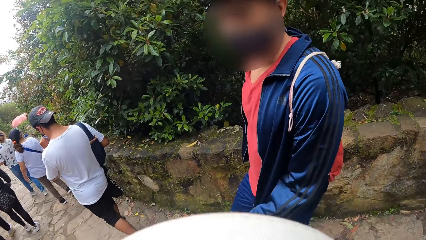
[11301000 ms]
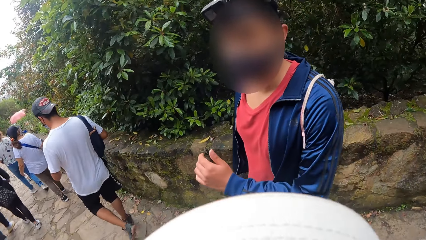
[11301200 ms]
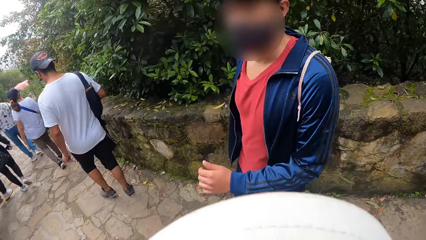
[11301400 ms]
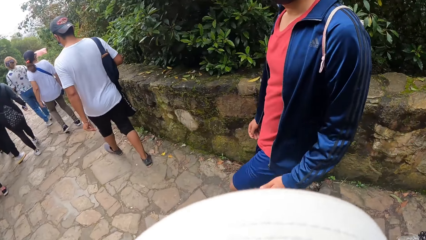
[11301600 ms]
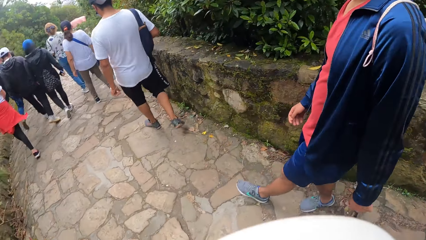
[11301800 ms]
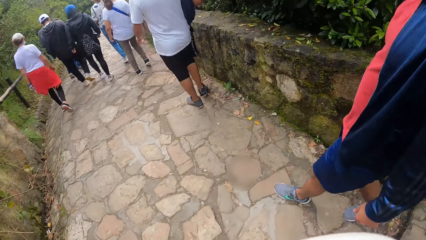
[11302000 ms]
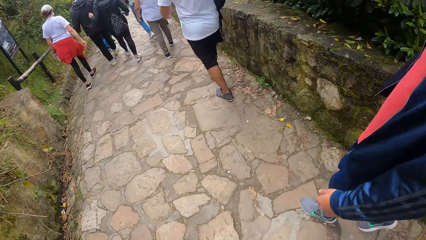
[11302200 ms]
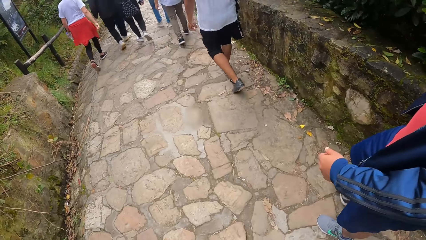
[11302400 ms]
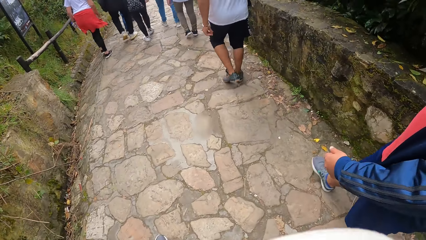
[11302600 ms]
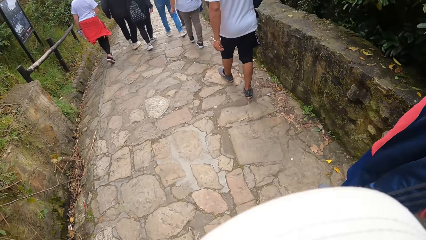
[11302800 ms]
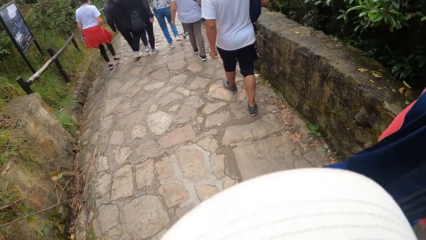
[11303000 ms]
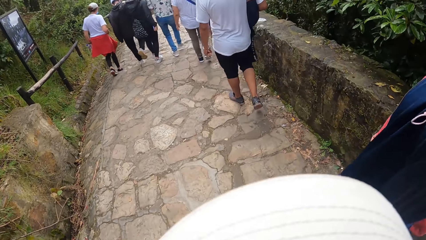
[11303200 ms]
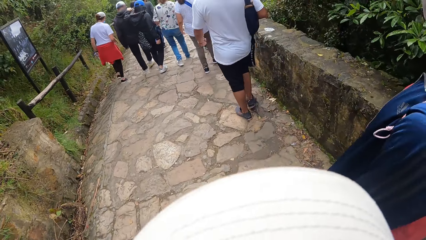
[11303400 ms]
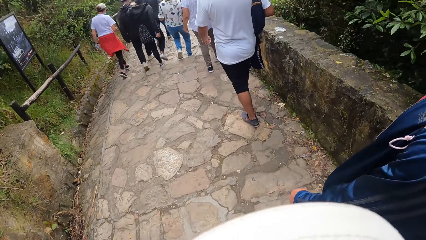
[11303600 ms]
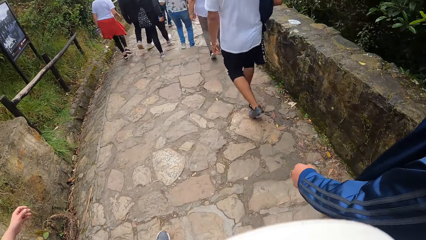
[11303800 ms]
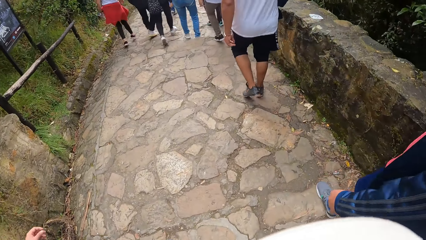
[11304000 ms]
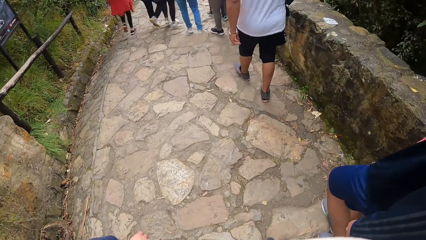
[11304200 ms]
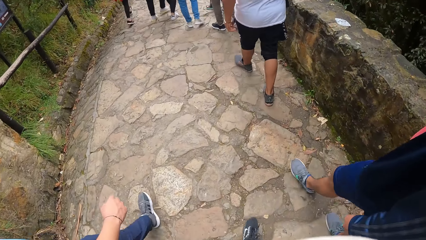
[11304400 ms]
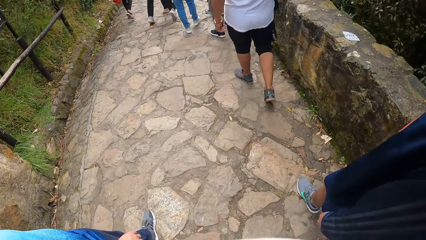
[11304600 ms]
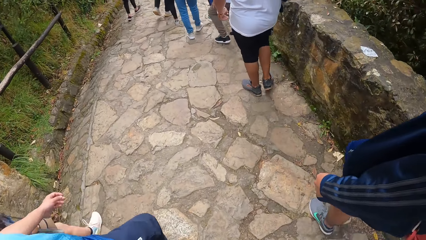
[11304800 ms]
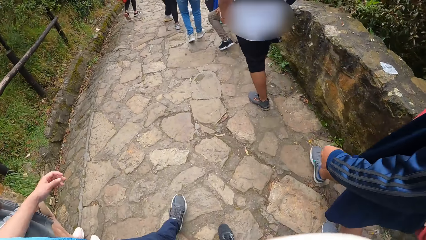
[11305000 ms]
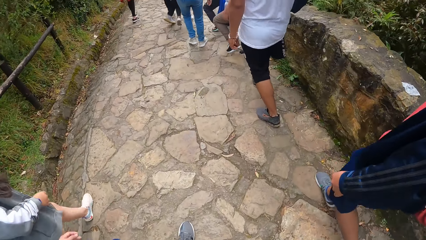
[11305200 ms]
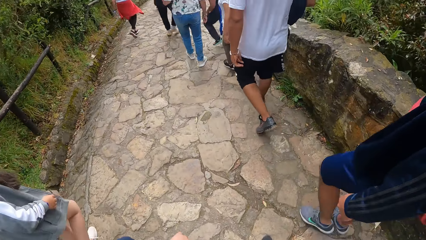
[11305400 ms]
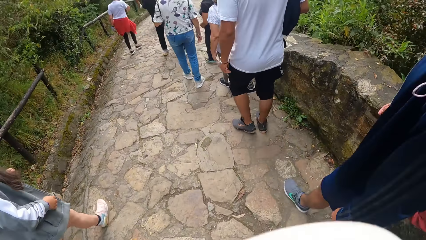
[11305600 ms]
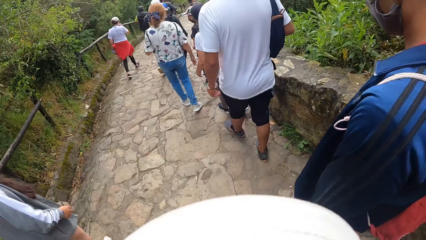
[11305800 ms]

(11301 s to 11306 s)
The camera wearer looks at the man.

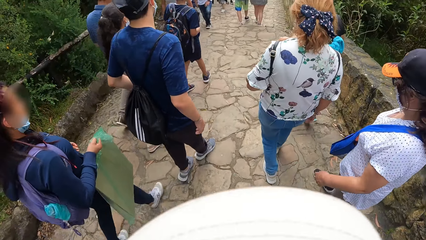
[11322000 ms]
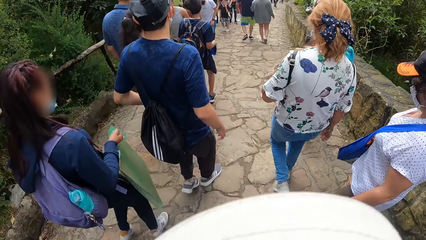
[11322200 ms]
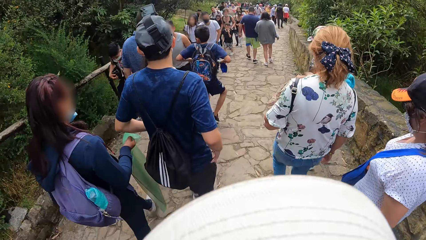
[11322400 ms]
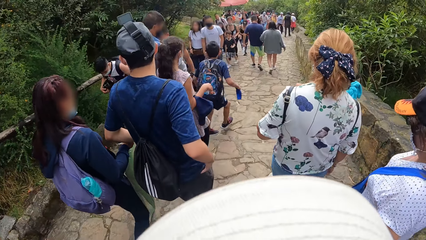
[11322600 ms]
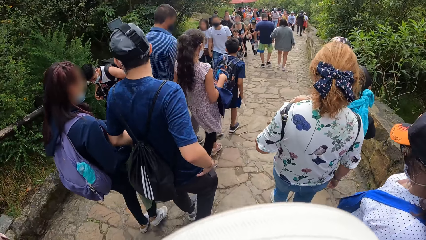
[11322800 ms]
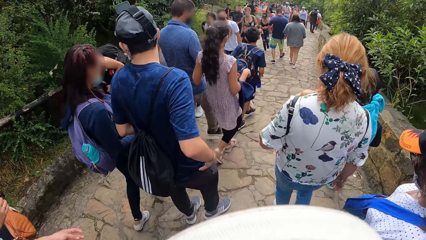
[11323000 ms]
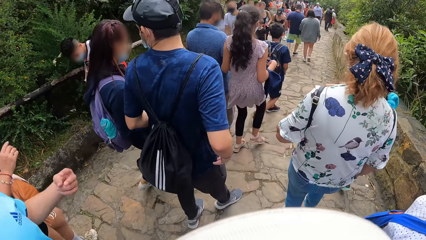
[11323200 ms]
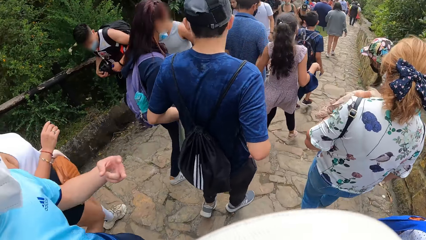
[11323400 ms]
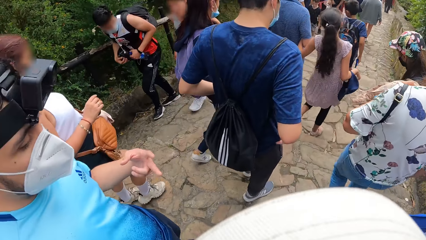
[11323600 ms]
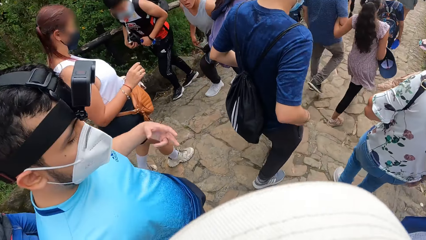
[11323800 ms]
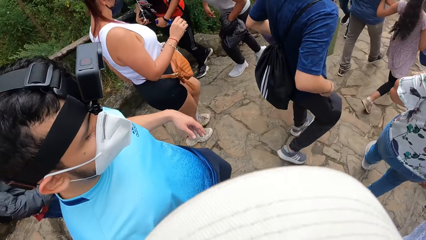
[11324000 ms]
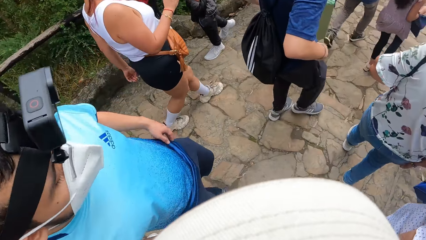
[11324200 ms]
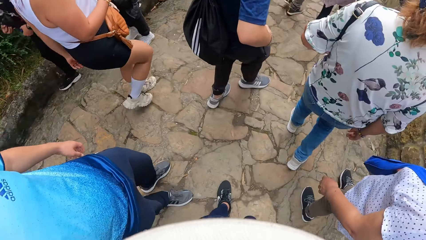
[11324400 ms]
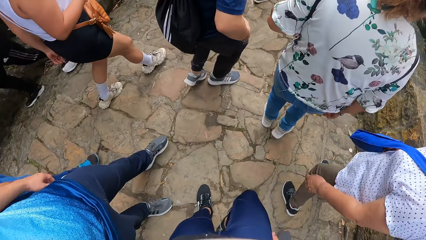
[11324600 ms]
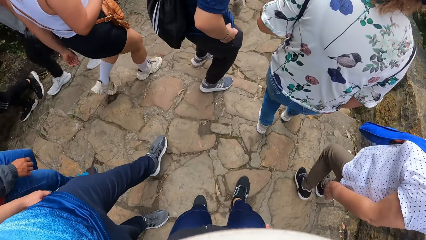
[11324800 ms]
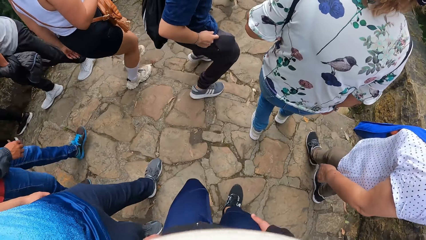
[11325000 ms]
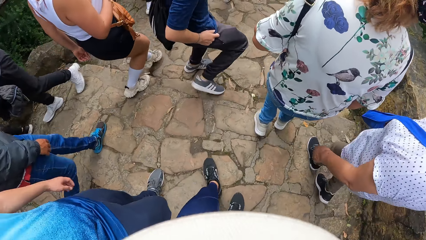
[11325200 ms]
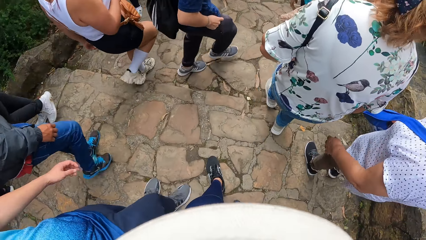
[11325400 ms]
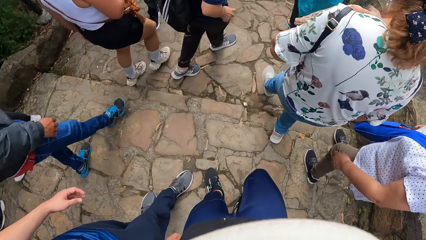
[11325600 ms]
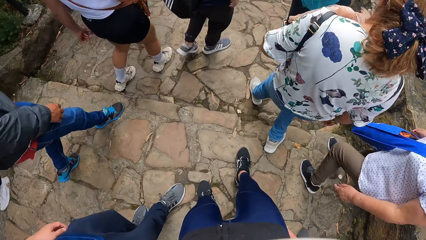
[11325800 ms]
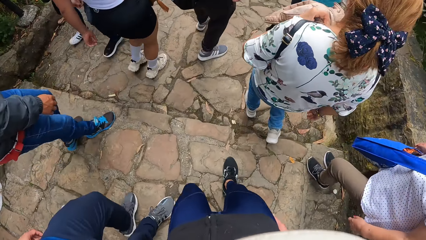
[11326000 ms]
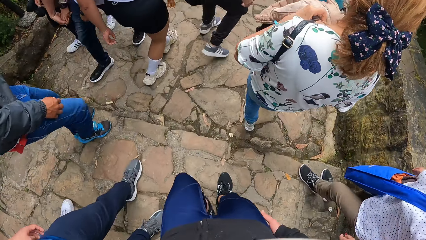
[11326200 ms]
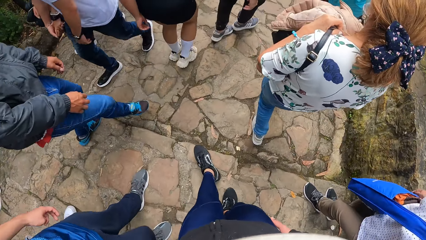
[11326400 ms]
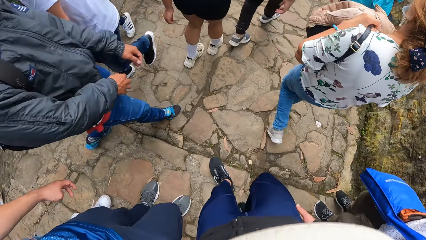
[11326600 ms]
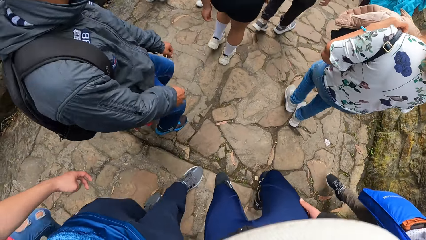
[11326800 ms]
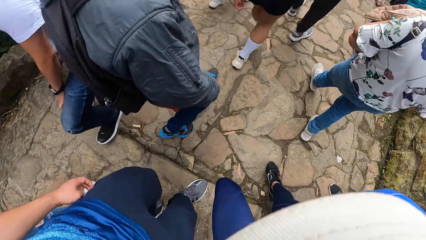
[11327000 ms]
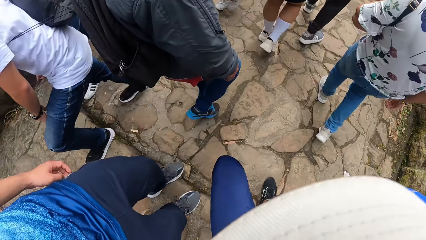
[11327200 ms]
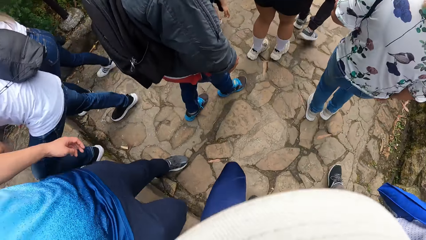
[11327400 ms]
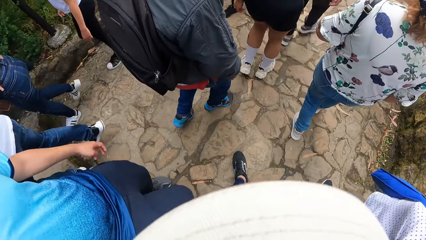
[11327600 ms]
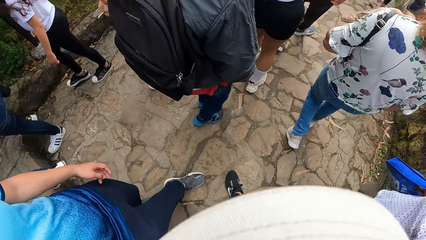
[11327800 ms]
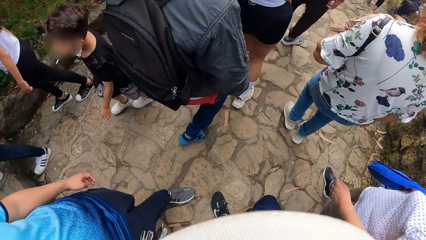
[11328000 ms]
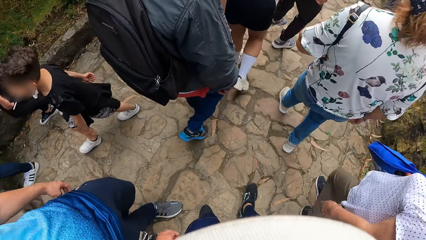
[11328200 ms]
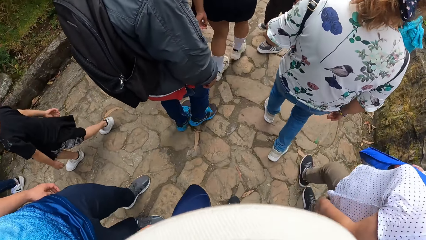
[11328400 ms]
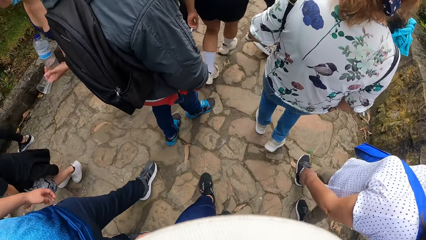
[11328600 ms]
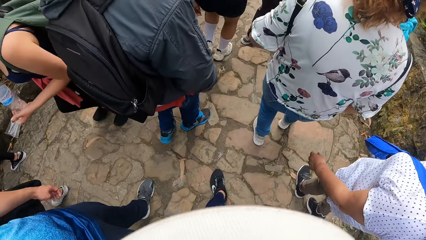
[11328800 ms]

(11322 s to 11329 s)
The man gesticulates with his left hand.

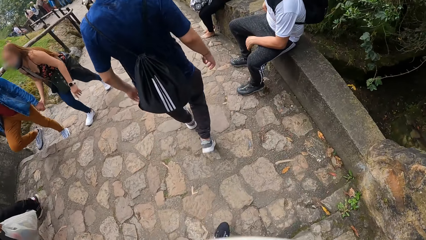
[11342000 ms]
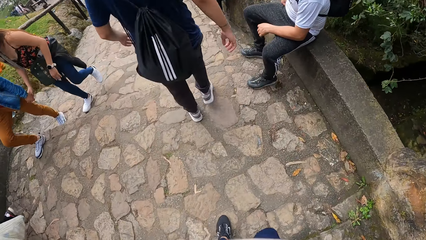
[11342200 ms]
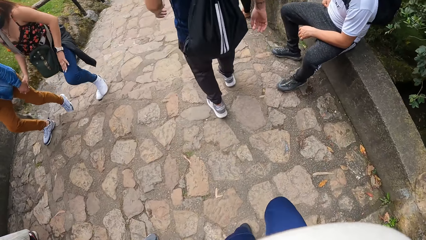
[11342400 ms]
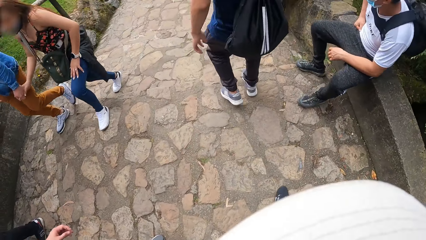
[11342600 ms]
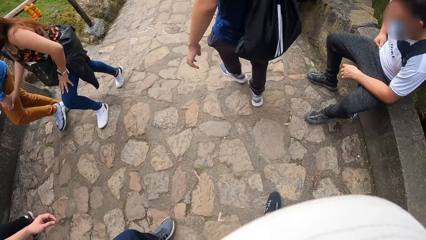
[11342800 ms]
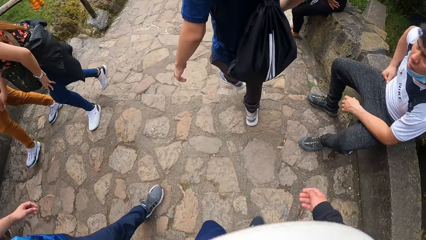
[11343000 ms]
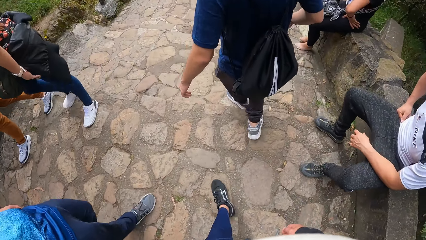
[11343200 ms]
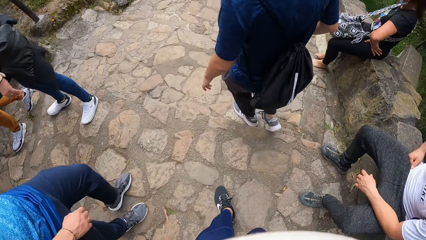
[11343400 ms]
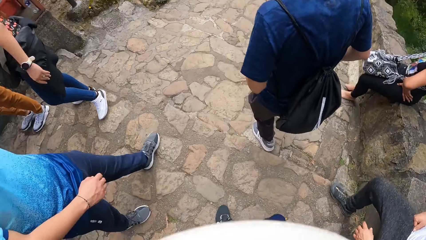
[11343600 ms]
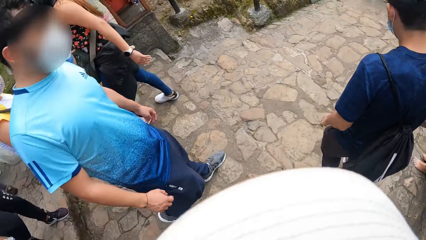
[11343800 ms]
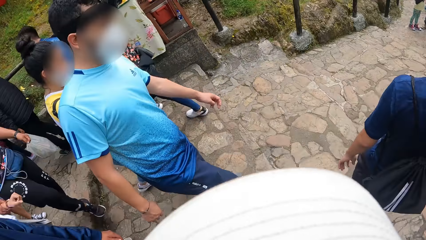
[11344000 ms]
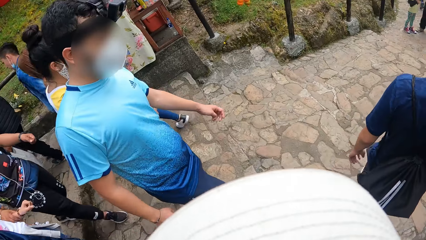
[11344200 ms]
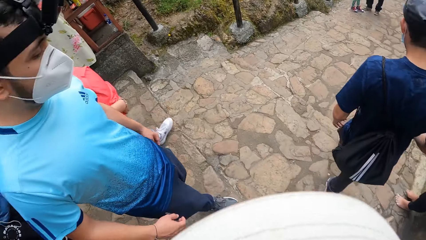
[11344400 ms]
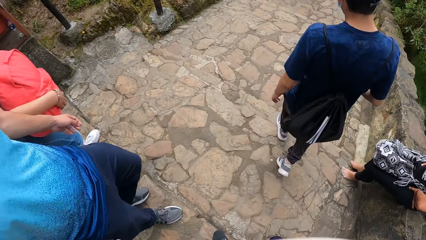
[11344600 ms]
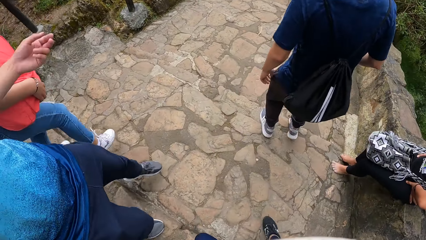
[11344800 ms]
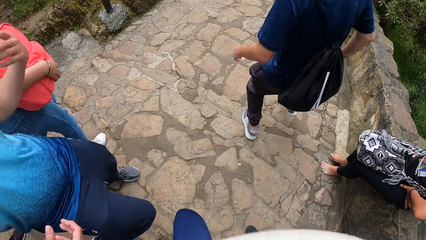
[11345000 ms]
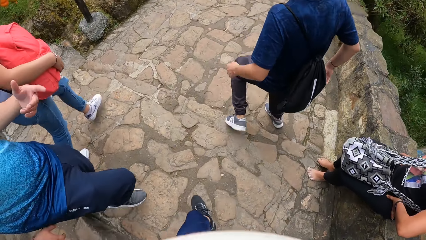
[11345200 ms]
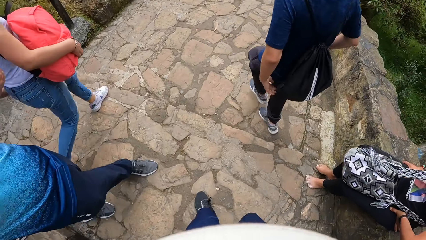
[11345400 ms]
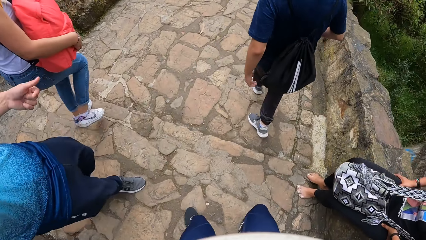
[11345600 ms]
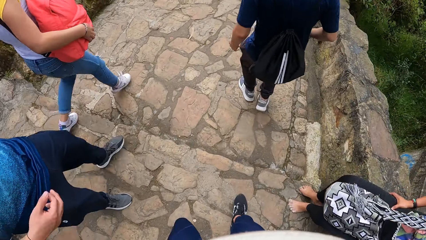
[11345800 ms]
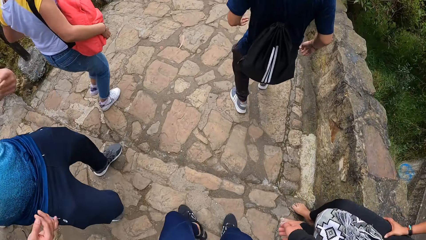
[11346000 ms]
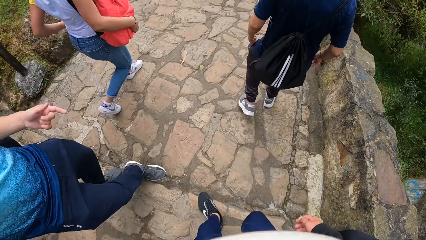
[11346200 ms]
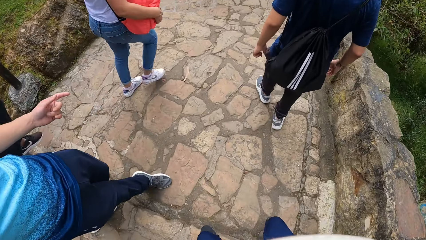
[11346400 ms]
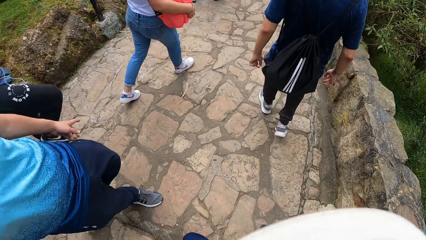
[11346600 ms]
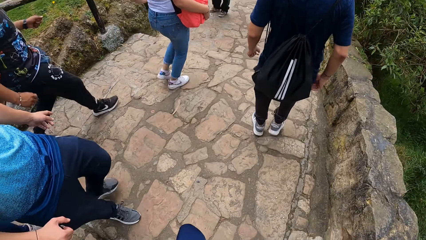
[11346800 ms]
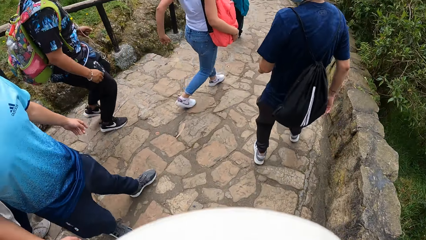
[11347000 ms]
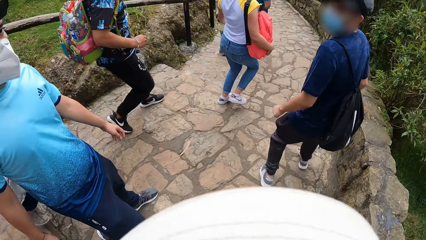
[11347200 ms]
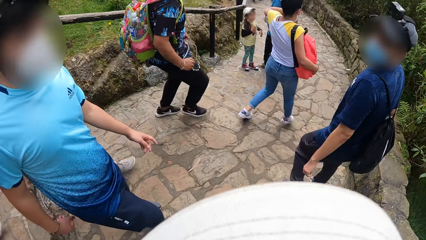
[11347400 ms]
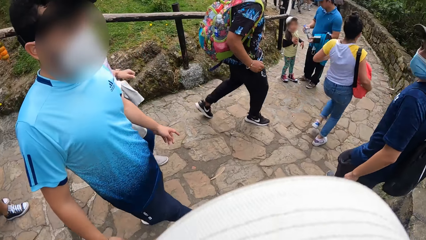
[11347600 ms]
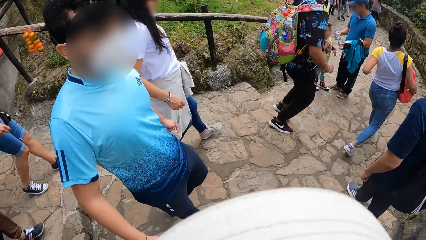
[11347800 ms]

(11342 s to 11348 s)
The camera wearer looks at the man. The man gesticulates with his left hand.
